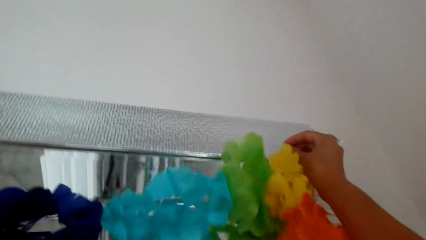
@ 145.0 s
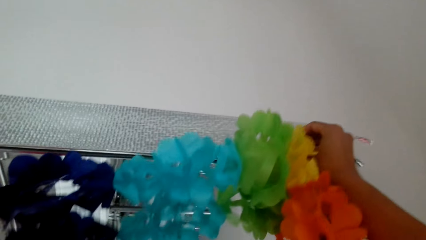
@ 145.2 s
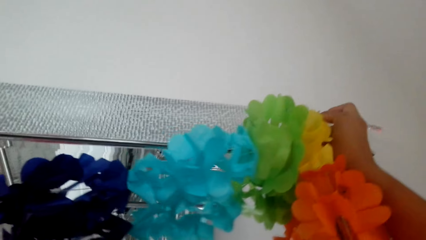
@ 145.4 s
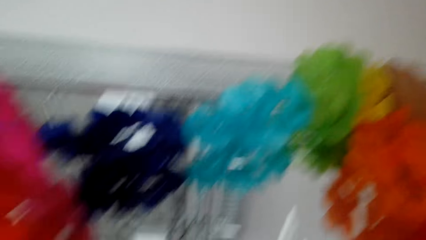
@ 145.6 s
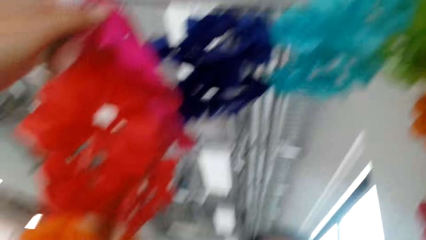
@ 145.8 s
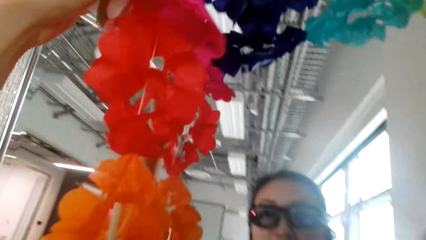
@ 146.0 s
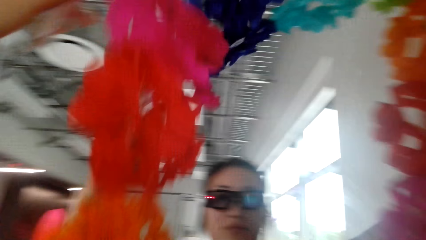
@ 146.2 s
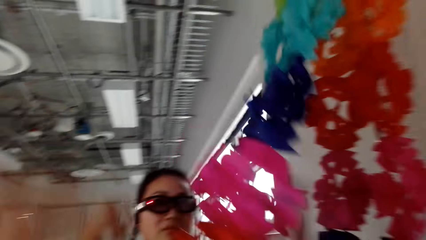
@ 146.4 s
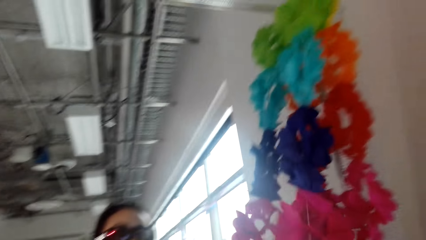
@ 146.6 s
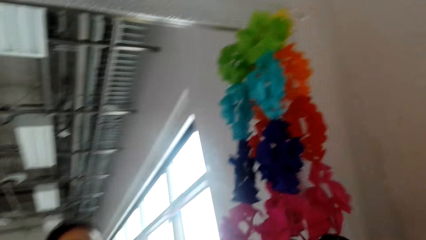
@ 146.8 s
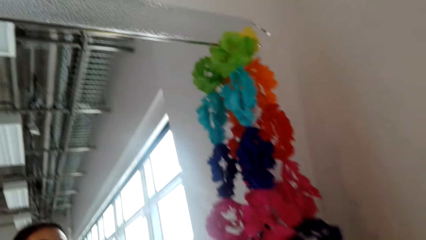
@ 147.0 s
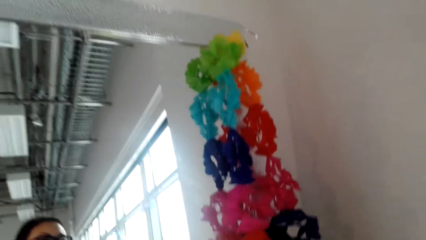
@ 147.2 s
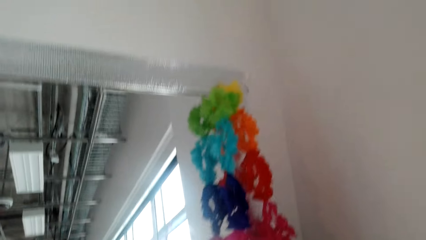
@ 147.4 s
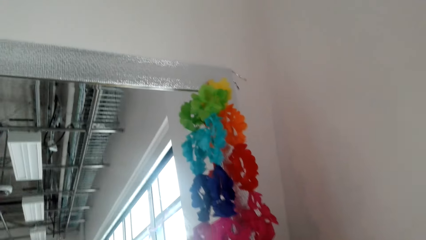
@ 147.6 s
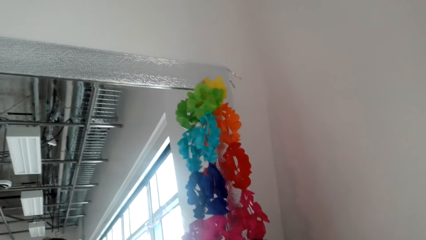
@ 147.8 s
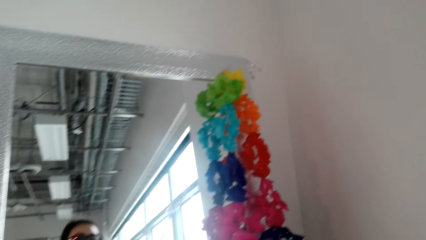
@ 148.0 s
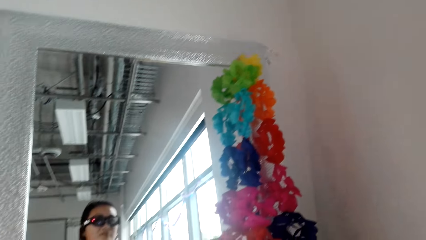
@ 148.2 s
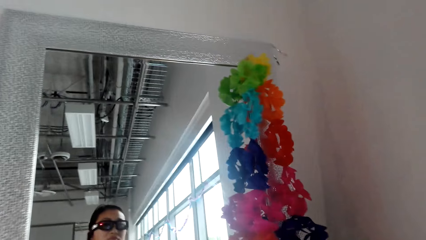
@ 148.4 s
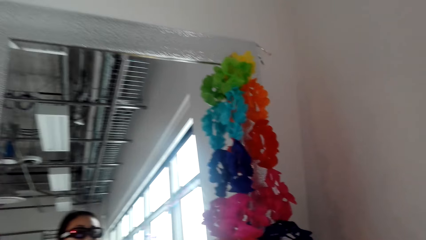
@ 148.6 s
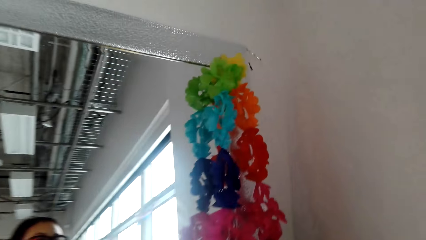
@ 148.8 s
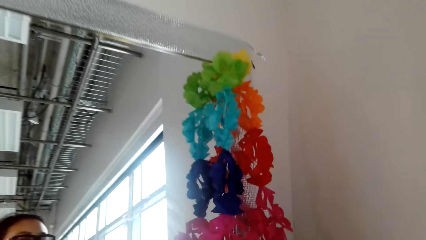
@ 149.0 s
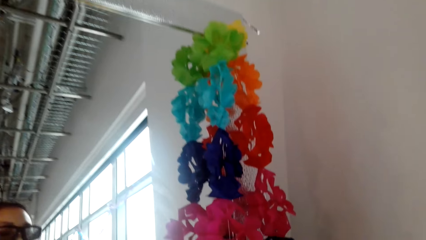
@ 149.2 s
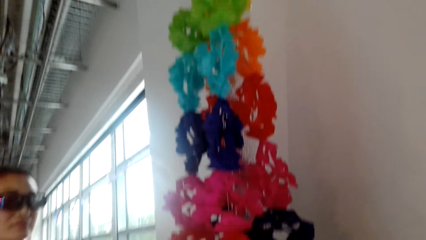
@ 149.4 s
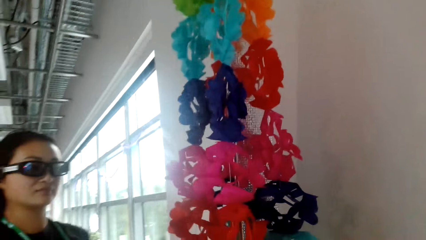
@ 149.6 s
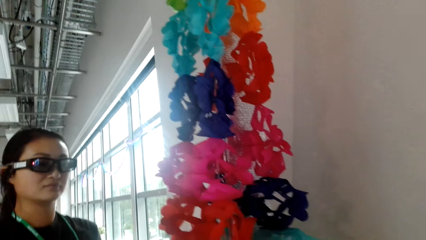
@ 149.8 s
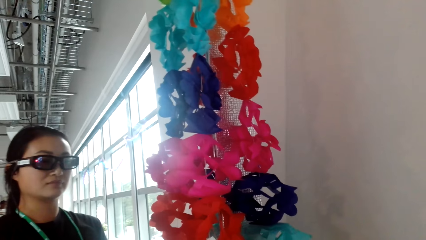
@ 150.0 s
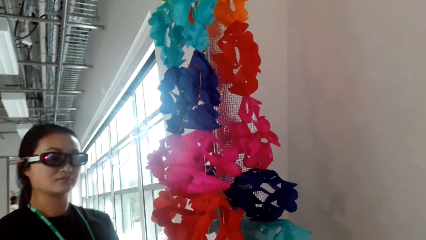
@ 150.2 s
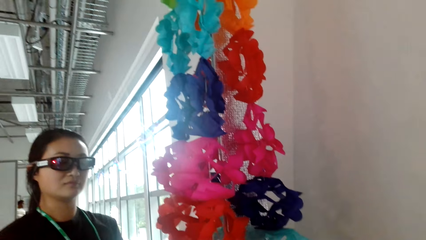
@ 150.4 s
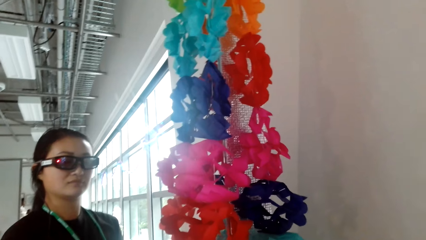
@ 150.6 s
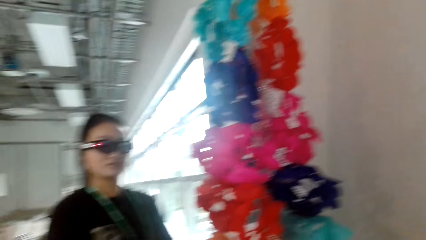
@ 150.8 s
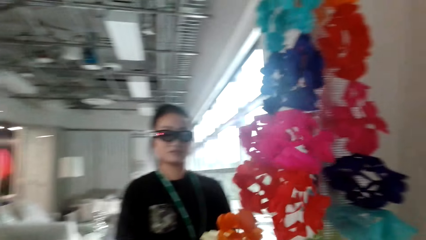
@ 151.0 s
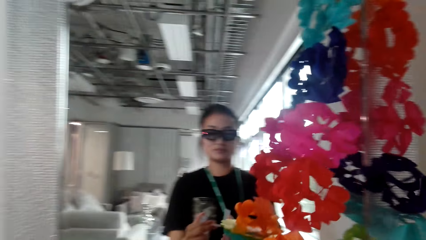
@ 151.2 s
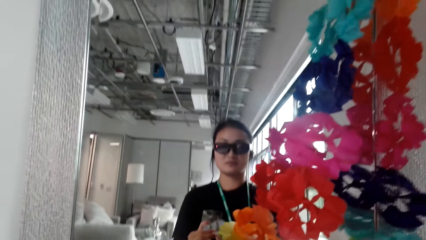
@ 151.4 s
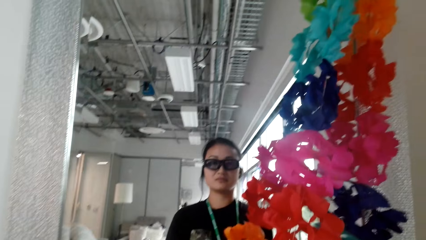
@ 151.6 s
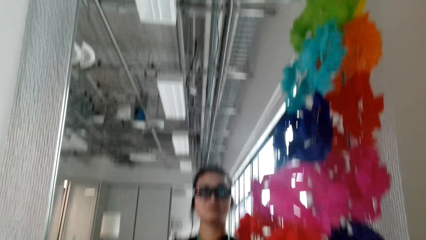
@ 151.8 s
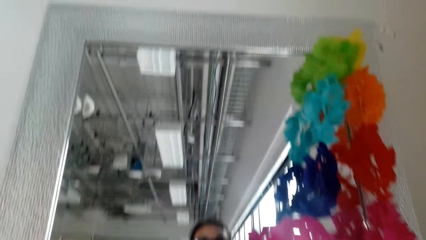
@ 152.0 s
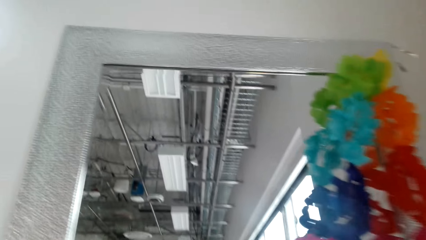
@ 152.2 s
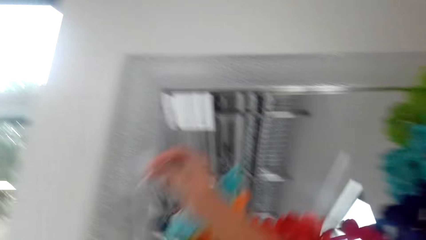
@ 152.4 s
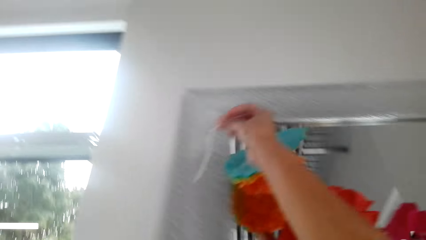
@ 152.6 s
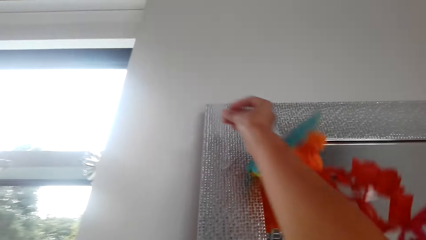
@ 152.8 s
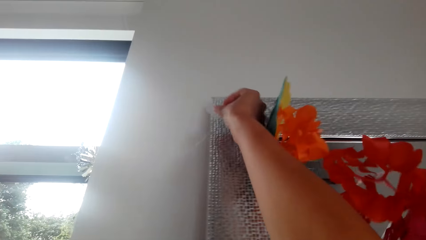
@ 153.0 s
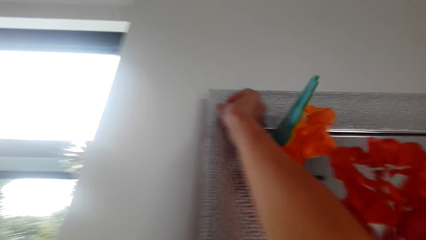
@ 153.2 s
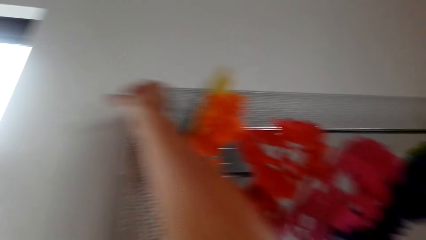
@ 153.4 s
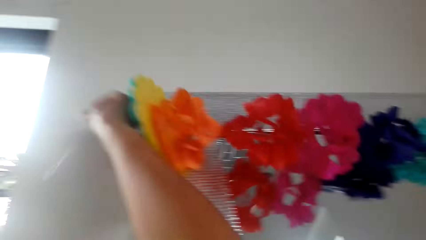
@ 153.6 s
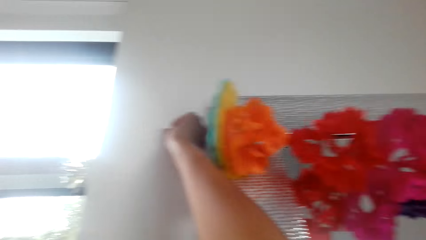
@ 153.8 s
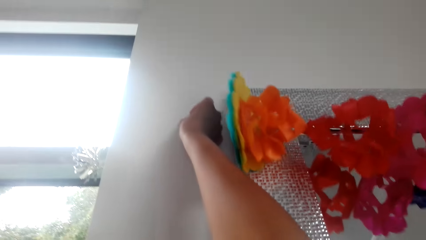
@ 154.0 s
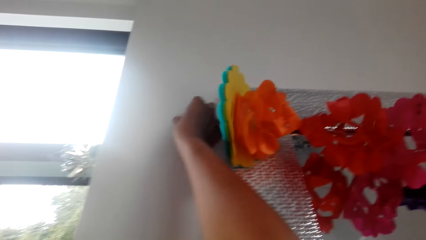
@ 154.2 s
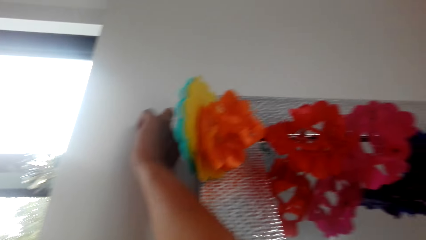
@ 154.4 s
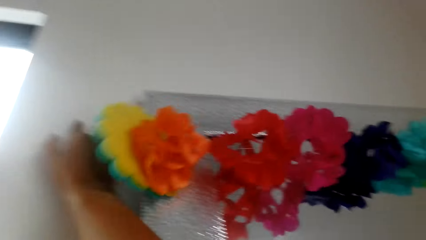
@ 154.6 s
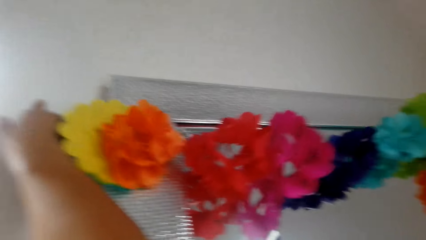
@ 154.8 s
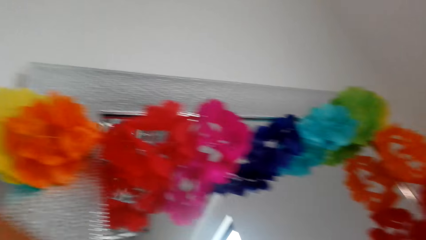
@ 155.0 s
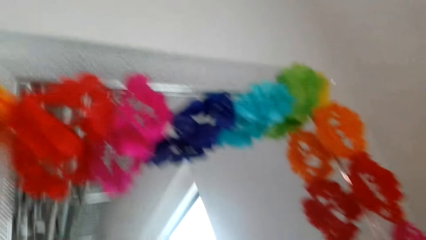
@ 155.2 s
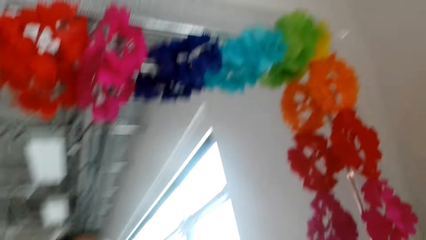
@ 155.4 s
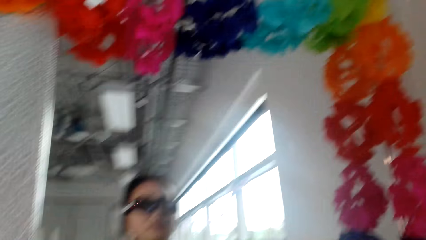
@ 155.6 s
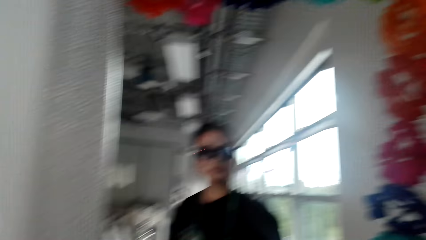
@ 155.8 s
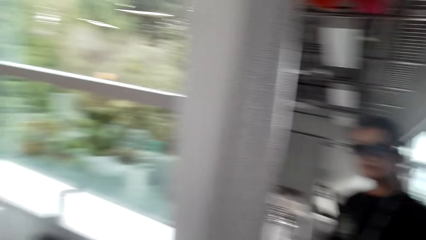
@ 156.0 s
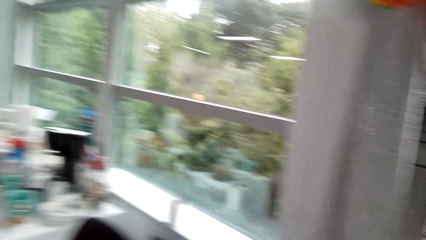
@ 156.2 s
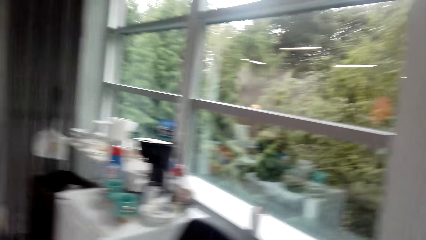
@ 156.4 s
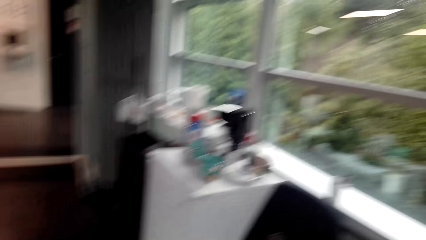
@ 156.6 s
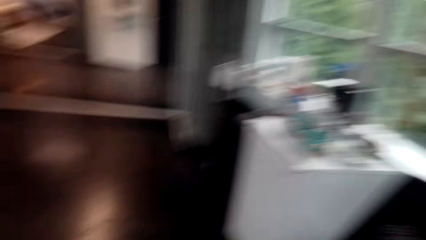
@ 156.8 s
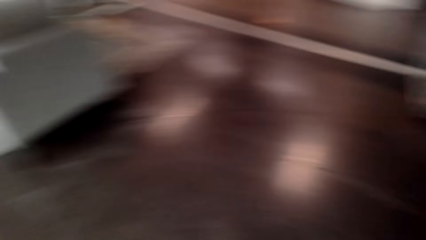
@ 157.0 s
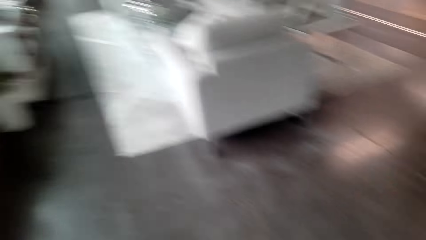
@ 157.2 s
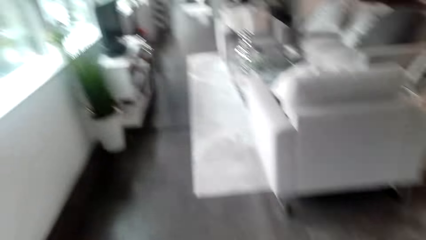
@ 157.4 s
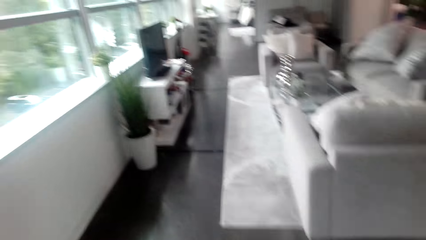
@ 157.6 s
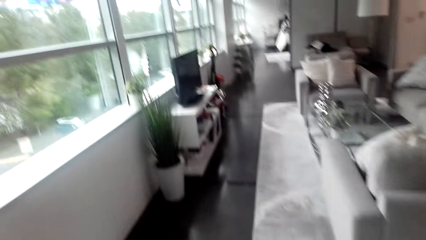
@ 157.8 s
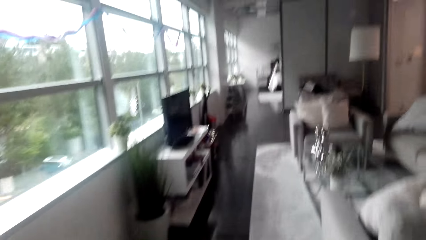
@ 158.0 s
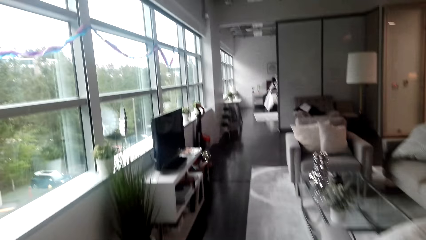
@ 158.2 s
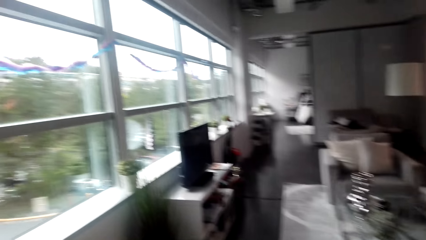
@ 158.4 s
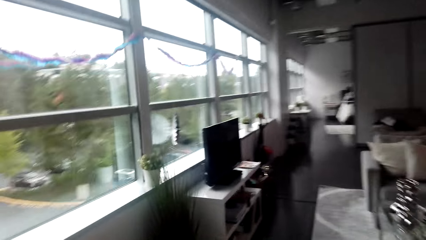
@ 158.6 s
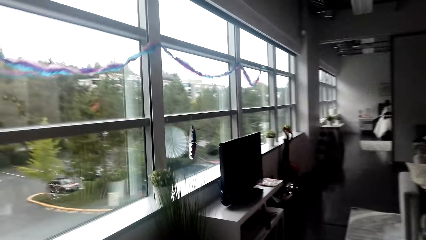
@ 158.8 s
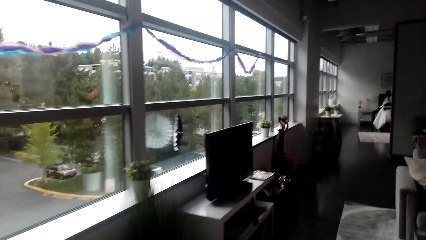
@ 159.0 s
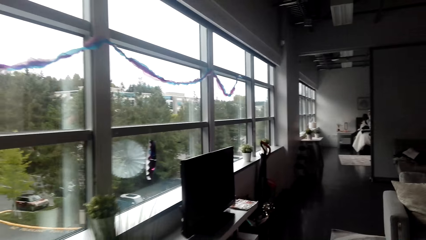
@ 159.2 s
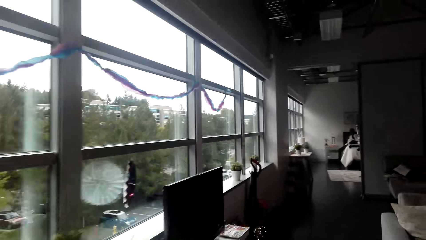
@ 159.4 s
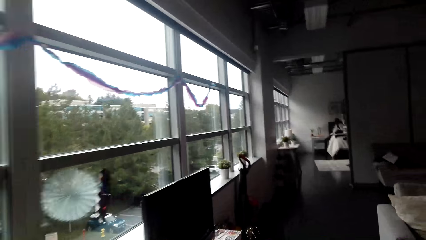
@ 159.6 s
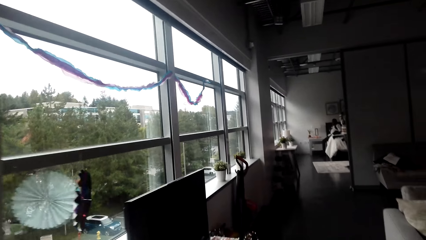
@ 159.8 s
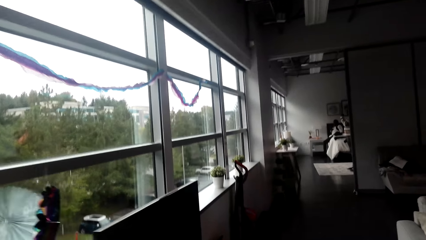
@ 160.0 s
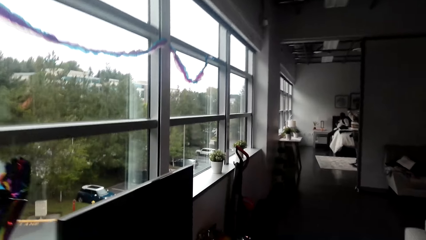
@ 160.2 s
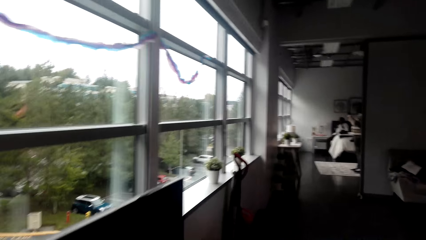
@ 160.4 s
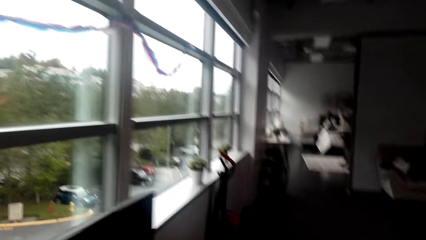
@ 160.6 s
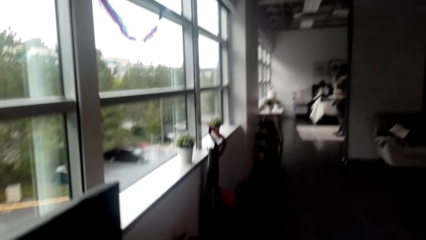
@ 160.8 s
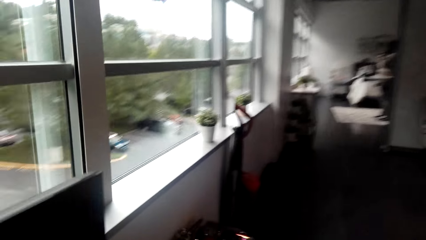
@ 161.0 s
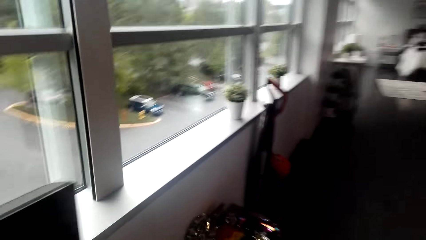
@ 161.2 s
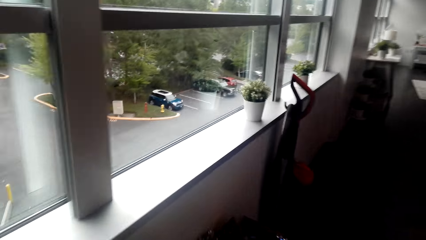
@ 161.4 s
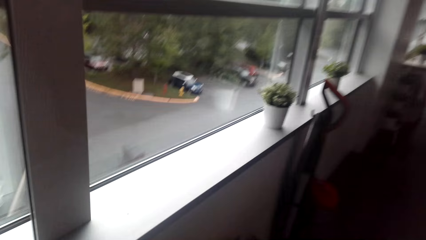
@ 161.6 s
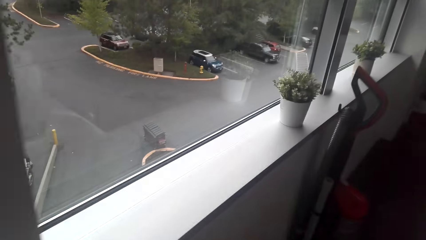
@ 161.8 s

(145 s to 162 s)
The camera wearer sticks the decoration on the mirror frame. They hang something on the mirror. They cut duct tape. They pick up a hanging decoration. They stick the decoration on the mirror frame. They hang something on the wall. They move around the room.
